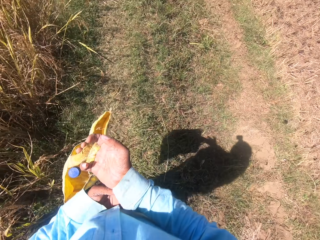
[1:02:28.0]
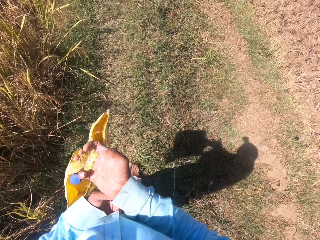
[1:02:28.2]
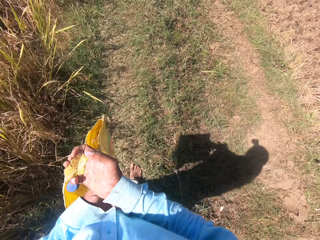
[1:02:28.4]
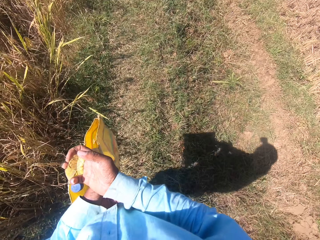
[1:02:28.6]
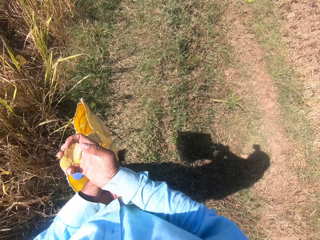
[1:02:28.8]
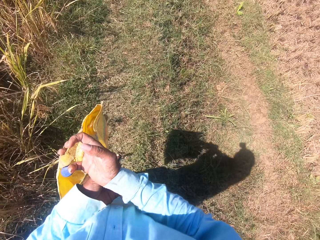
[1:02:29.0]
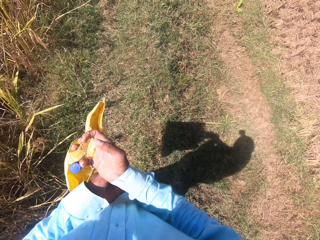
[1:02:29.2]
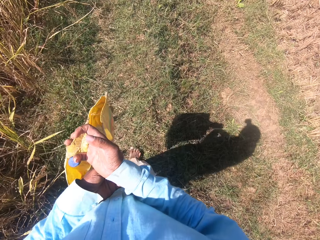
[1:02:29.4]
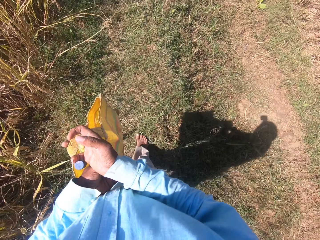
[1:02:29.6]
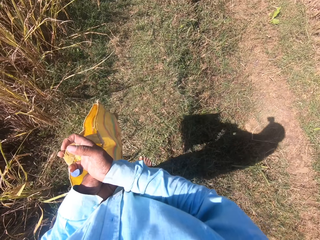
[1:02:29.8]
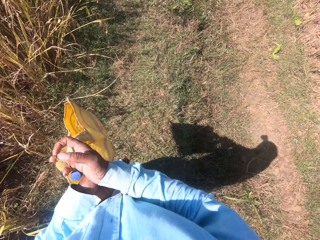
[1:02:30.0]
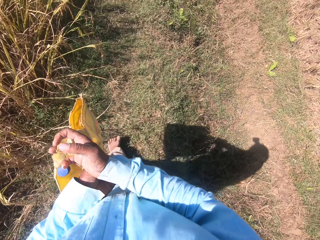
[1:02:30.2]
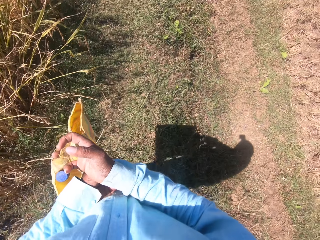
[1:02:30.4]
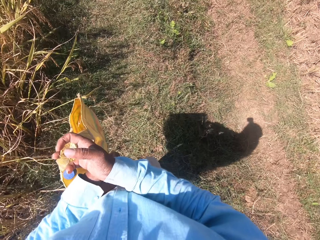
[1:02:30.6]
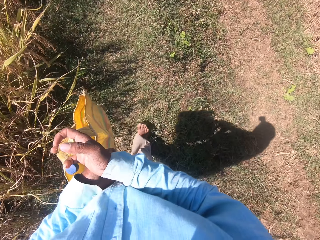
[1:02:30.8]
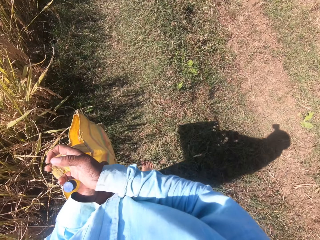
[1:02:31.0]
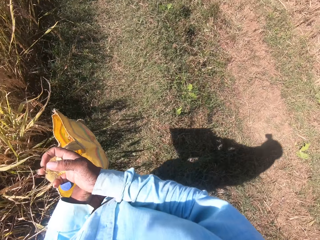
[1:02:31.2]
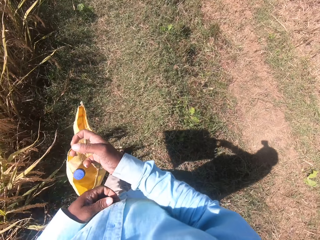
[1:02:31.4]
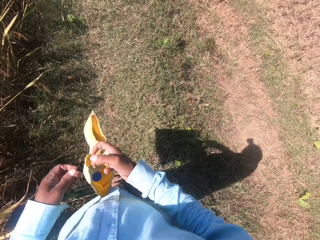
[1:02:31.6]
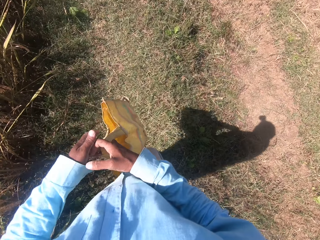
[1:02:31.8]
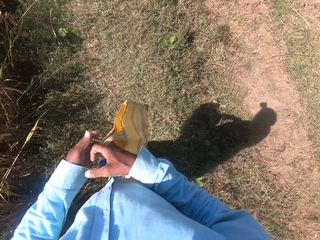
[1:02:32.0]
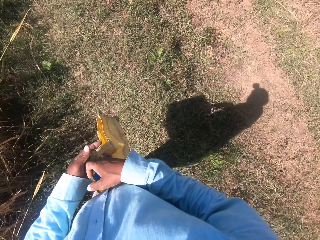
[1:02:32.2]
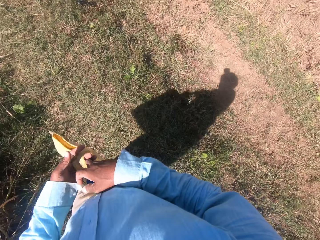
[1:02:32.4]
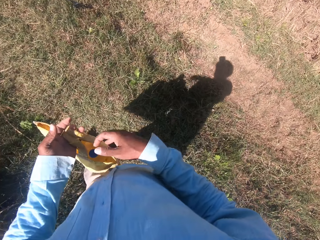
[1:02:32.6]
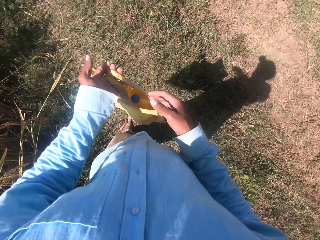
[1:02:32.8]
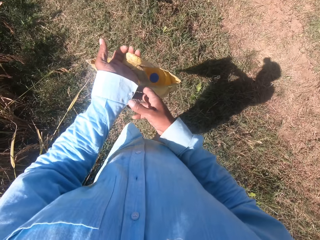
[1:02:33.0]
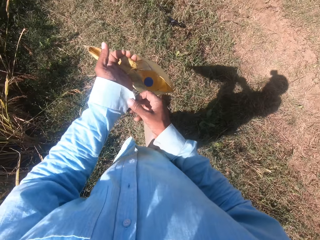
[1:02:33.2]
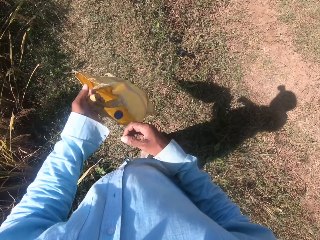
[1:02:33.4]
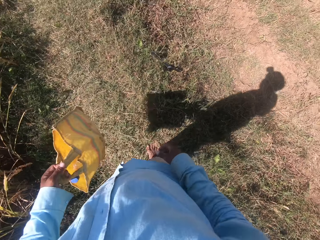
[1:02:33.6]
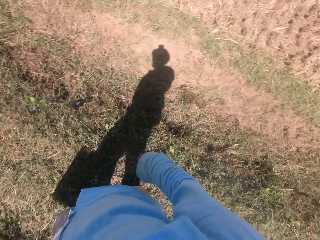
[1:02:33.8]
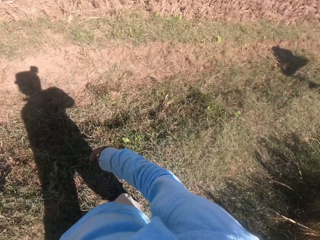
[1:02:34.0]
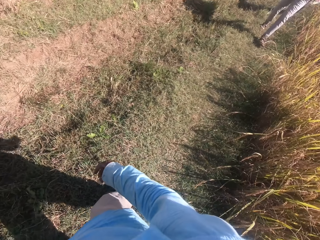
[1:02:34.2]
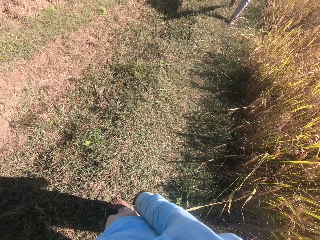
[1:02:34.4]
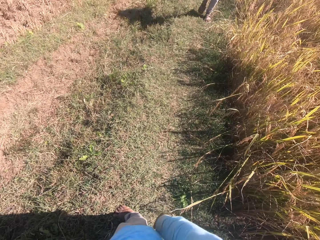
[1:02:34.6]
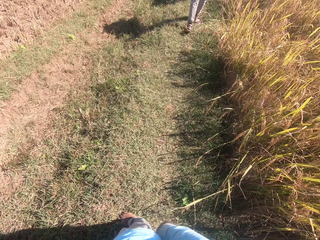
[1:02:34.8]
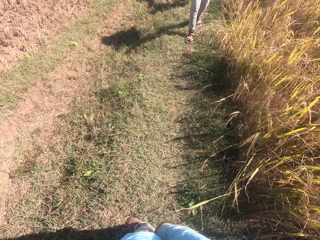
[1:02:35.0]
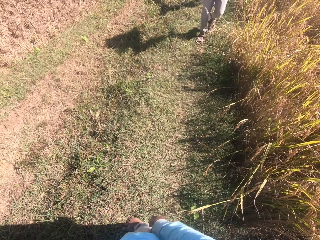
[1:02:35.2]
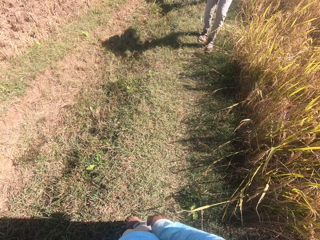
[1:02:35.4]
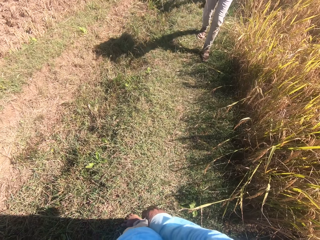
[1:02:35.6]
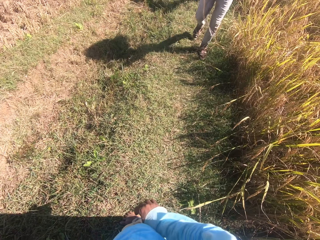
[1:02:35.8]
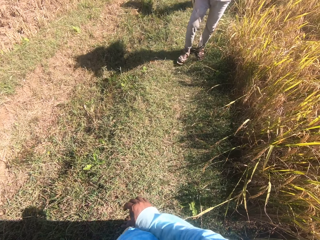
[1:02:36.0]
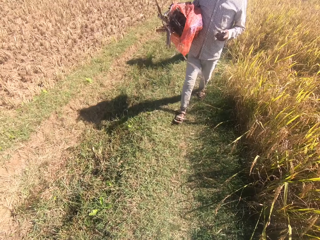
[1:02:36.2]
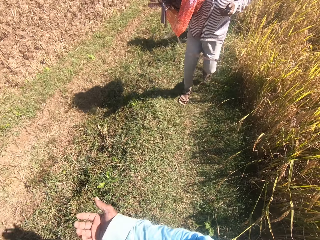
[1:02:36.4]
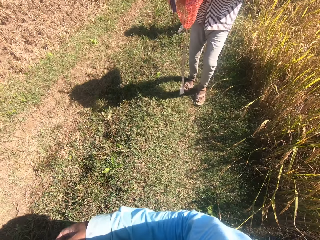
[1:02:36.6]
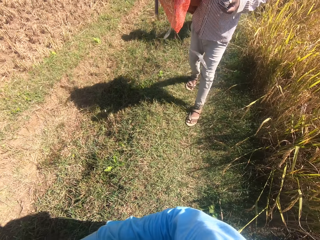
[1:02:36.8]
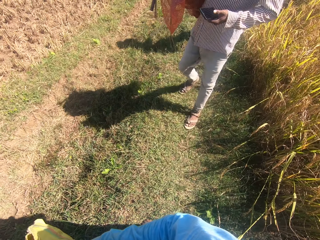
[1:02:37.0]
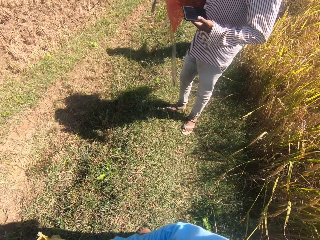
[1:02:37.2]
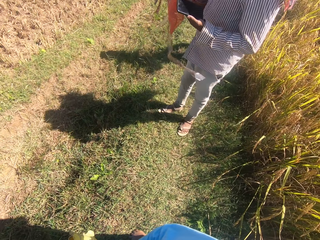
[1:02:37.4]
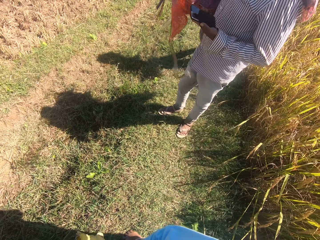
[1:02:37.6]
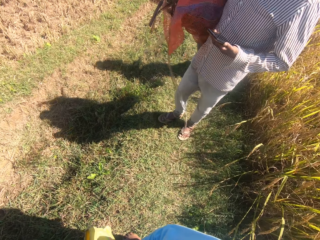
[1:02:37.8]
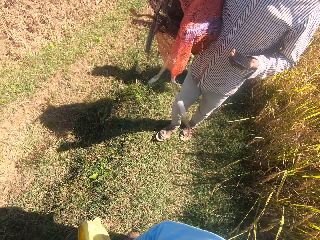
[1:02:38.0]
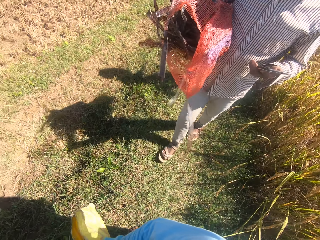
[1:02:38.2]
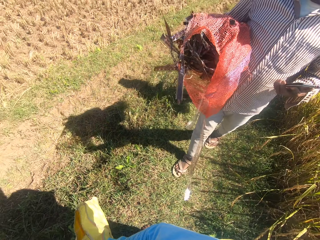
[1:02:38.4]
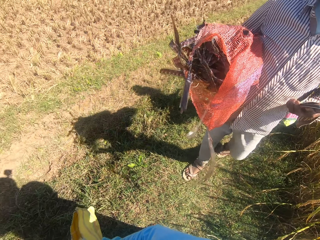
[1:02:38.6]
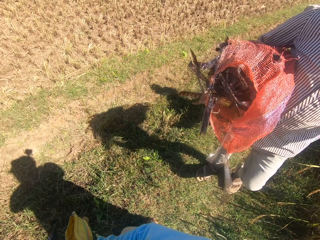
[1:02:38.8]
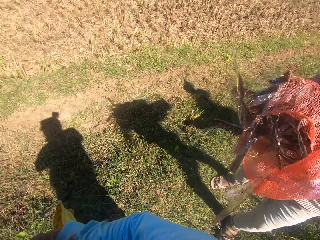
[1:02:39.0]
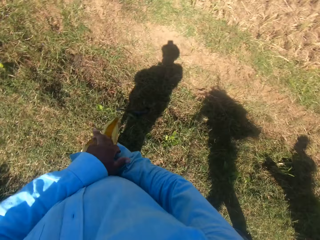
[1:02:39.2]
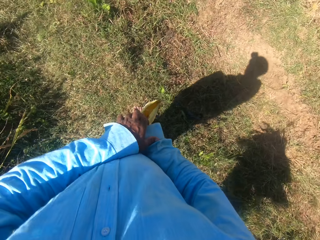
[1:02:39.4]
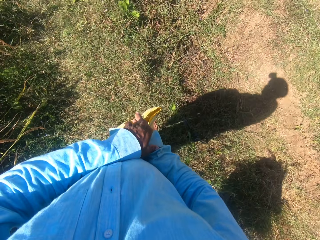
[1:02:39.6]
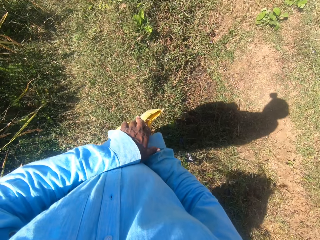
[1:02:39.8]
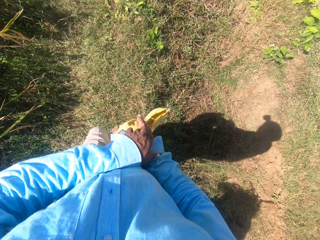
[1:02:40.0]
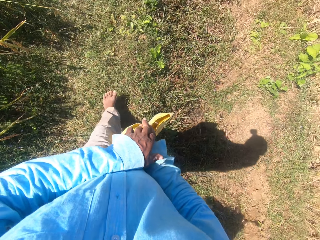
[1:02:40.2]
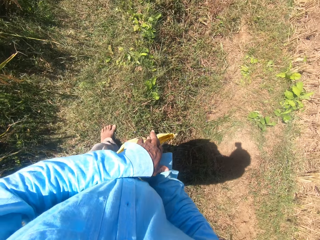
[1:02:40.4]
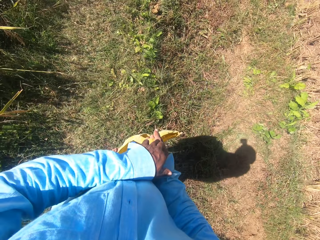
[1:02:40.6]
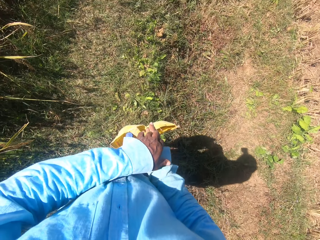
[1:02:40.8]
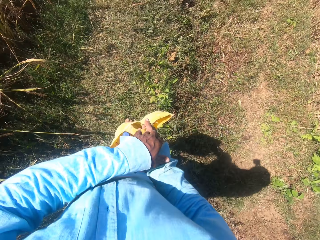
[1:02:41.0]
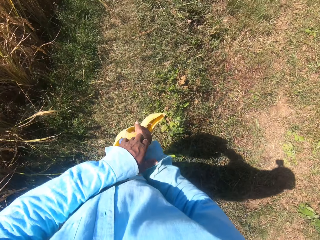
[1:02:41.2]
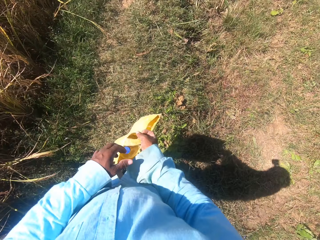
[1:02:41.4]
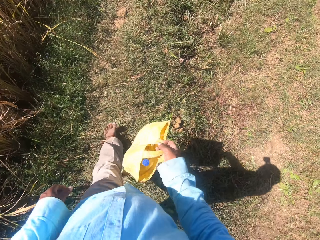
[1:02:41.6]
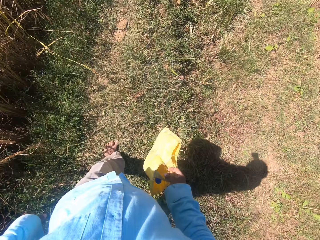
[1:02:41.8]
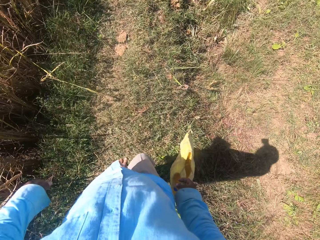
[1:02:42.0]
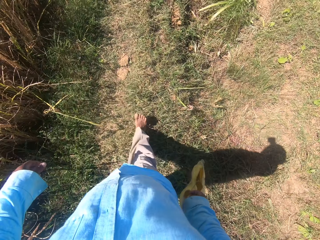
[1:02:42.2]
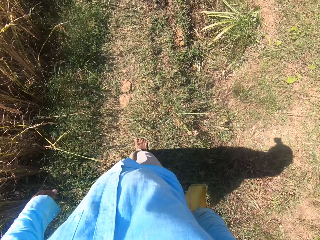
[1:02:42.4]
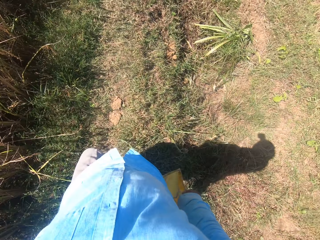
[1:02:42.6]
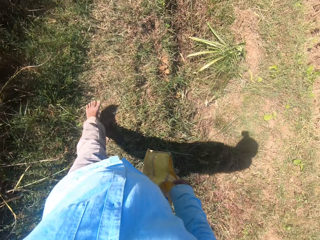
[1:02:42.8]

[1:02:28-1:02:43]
The camera wearer switches the bag from his right hand to his left hand. He adjusts the button on his left sleeve. He converses with a man. The man walks toward the camera wearer. The camera wearer switches the bag from his left hand to his right hand. He continues to walk on the plantation field. He scratches his right hand.

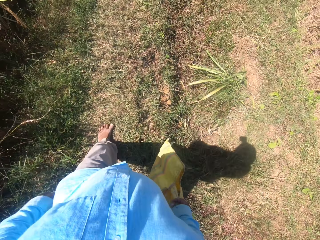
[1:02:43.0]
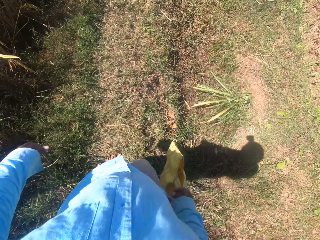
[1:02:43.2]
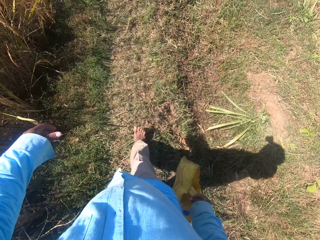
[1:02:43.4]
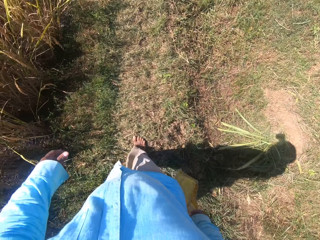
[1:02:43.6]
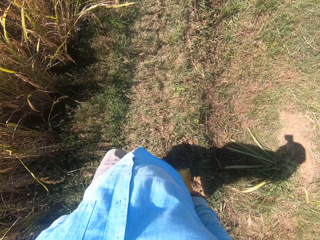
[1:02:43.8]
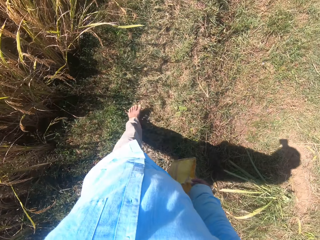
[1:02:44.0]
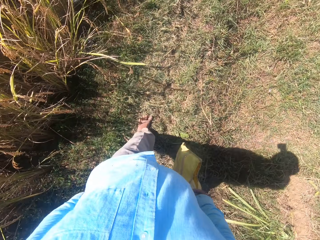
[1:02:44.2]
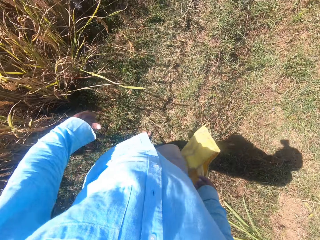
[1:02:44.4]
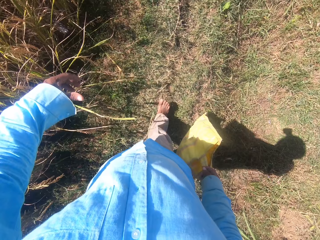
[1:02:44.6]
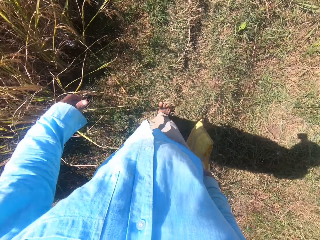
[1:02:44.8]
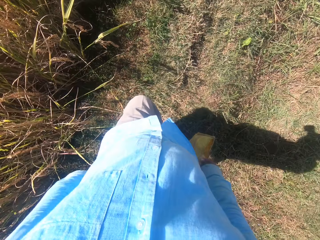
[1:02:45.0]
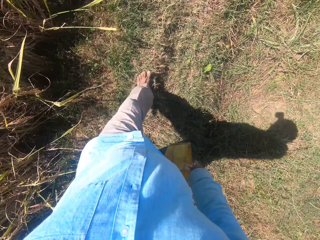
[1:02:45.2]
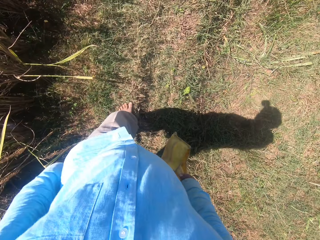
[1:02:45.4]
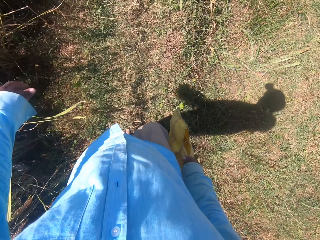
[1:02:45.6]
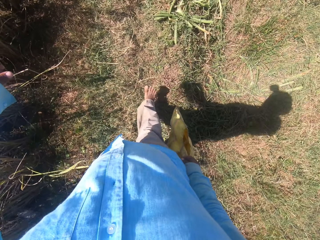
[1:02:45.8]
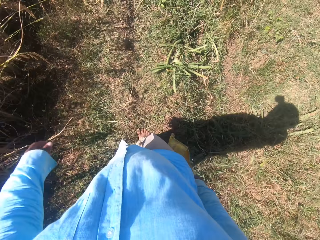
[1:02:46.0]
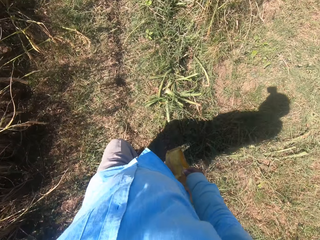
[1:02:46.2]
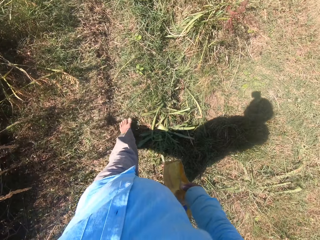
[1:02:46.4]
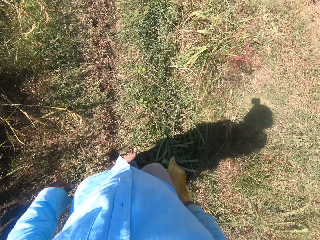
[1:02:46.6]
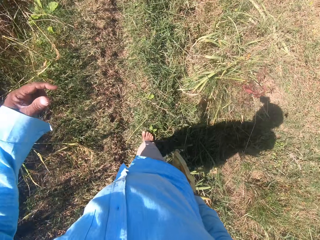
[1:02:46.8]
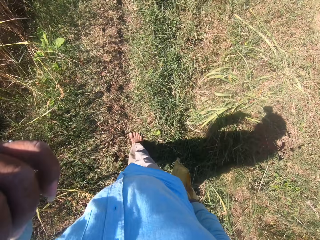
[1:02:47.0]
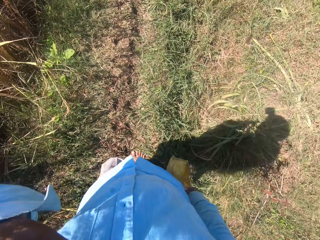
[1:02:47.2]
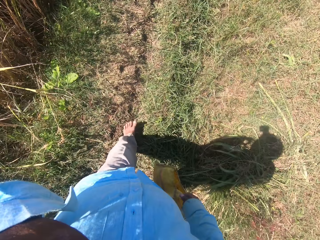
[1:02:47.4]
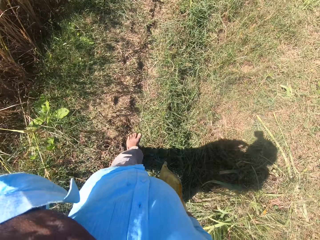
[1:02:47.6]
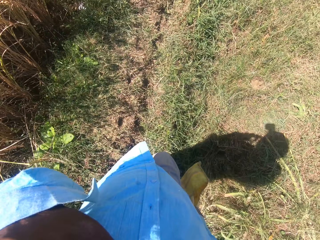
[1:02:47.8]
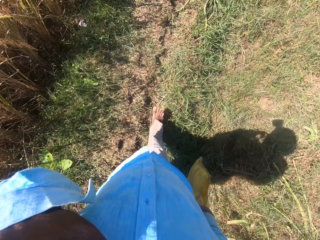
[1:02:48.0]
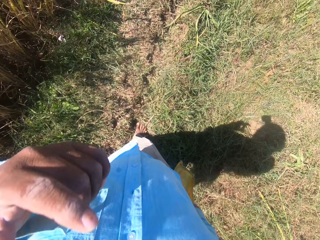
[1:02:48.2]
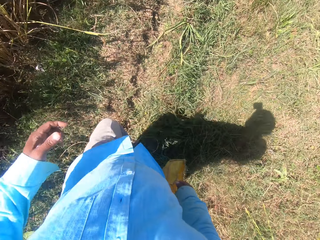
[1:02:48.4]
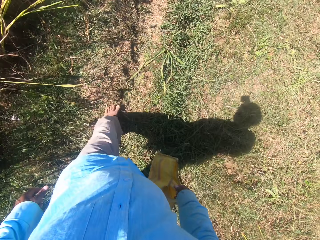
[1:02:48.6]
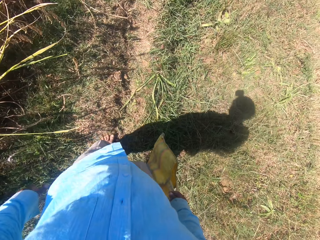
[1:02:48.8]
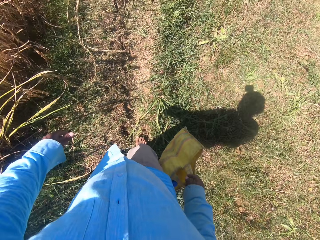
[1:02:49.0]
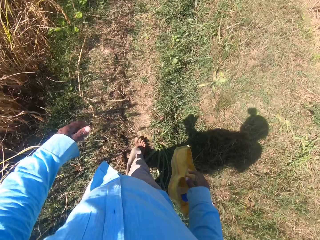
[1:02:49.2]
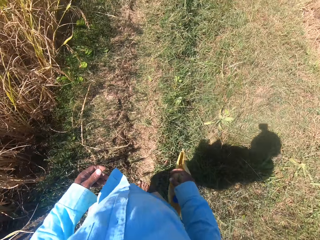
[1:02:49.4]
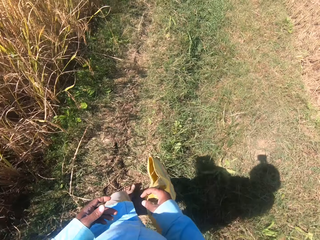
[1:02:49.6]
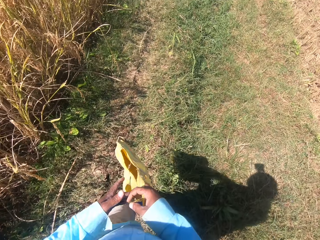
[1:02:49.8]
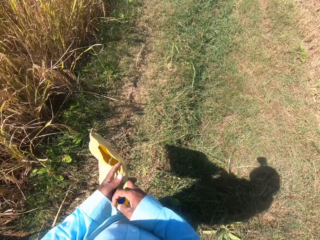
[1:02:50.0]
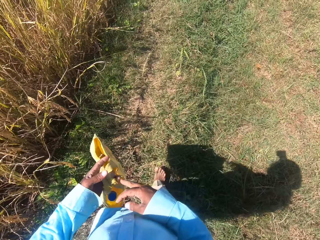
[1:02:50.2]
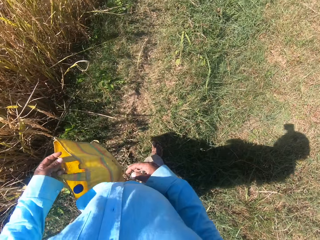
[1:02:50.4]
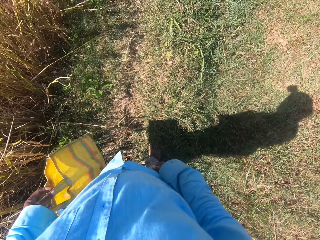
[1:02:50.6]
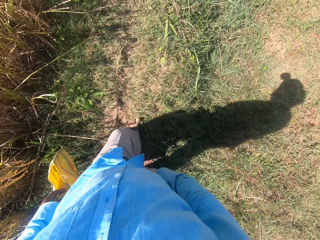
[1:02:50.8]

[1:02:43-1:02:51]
The camera wearer scratches his face with his left hand. He lifts his hand. He walks around the plantation field. He switches the bag from his right hand to his left hand.
